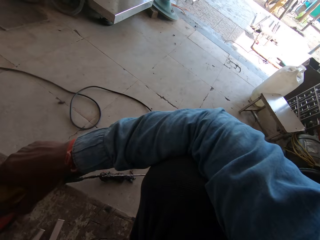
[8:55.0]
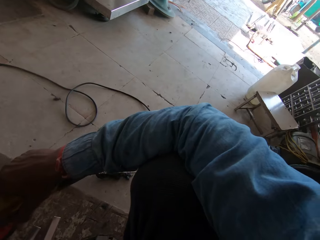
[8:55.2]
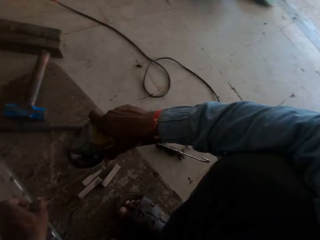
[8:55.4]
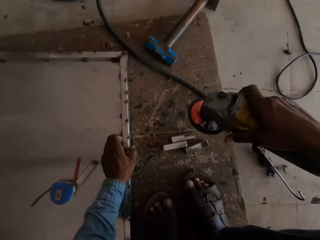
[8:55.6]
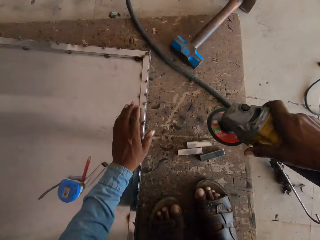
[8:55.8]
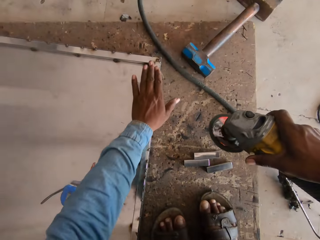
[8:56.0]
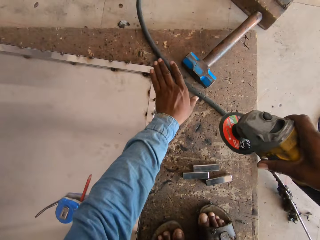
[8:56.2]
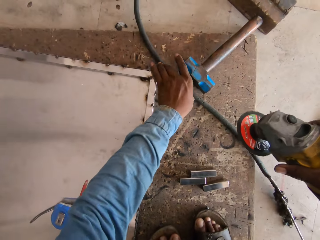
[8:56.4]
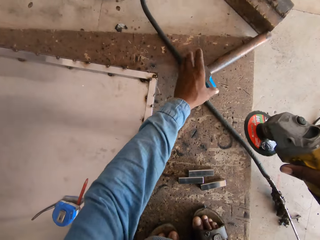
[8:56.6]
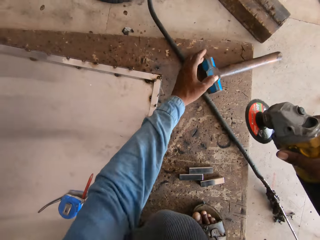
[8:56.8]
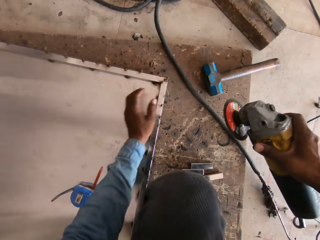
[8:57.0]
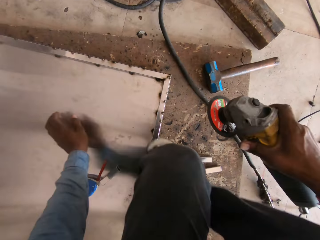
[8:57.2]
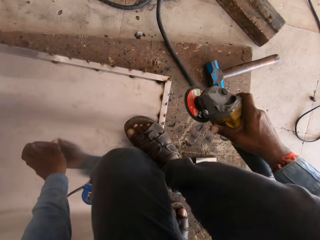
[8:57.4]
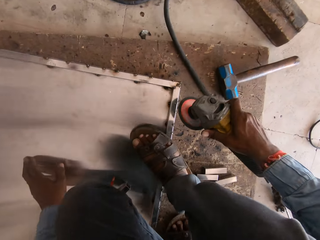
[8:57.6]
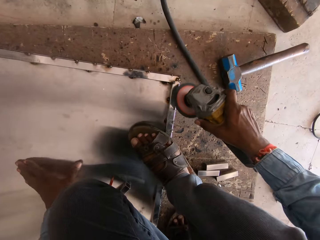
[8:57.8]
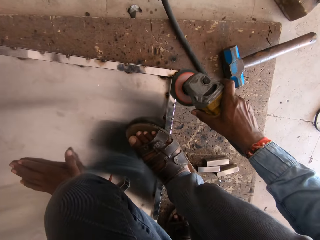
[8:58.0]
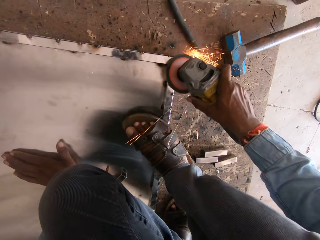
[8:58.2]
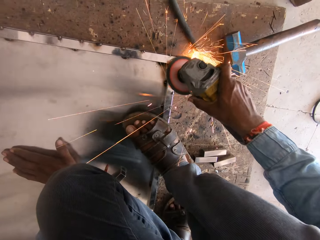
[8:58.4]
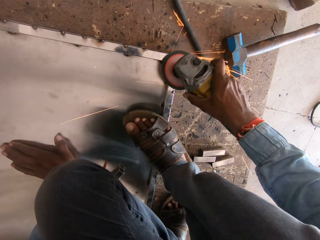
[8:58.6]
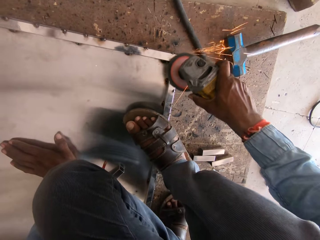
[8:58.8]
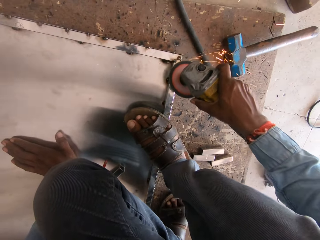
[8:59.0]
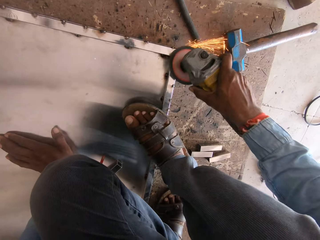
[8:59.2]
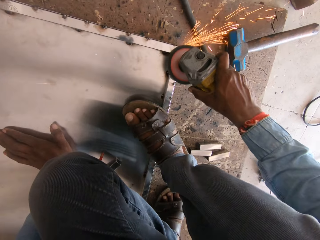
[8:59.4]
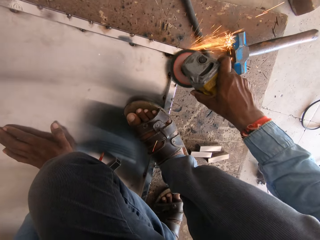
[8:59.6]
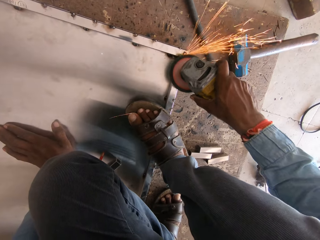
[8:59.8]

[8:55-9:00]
The camera wearer edges the metal sheet. They hold the rack.

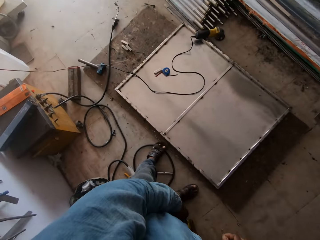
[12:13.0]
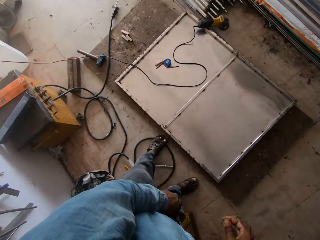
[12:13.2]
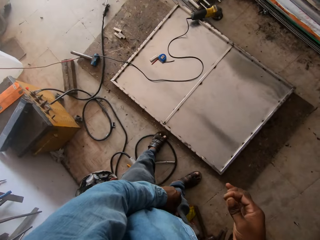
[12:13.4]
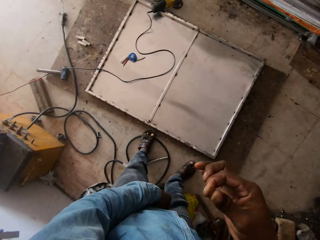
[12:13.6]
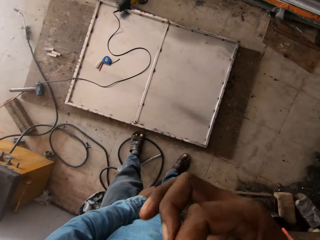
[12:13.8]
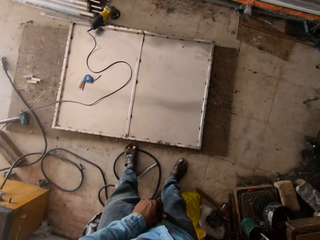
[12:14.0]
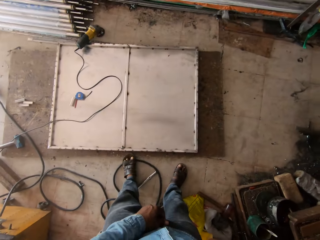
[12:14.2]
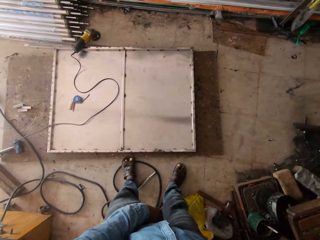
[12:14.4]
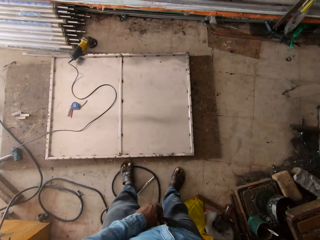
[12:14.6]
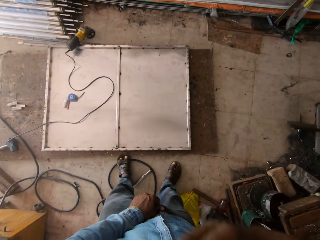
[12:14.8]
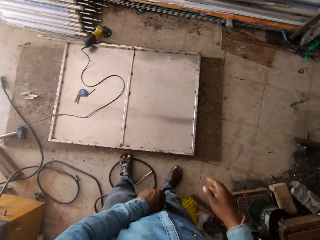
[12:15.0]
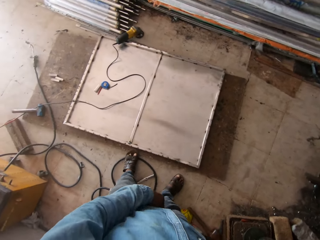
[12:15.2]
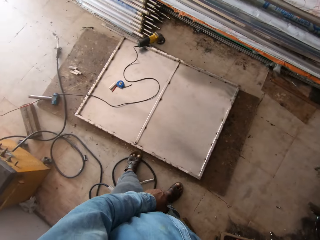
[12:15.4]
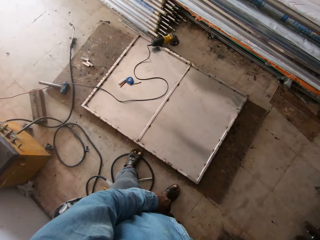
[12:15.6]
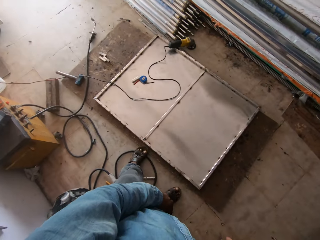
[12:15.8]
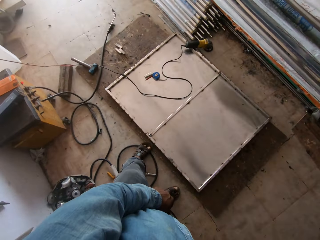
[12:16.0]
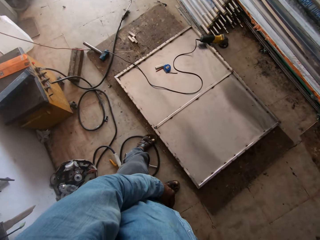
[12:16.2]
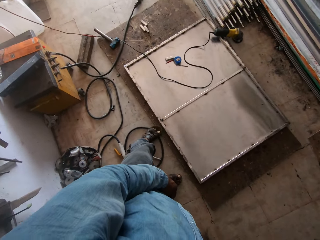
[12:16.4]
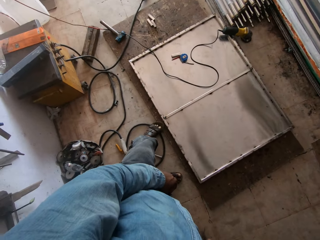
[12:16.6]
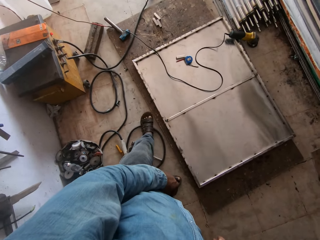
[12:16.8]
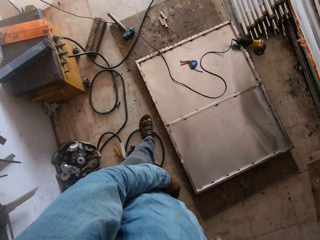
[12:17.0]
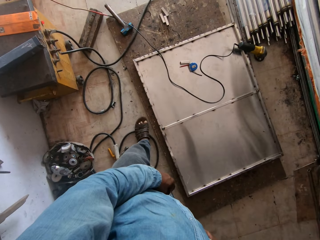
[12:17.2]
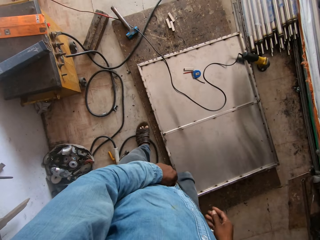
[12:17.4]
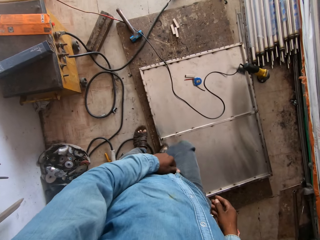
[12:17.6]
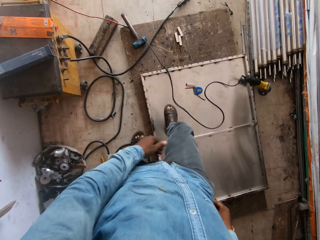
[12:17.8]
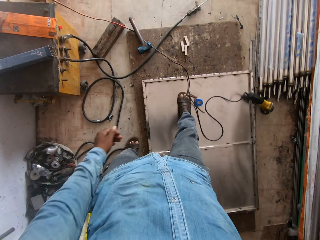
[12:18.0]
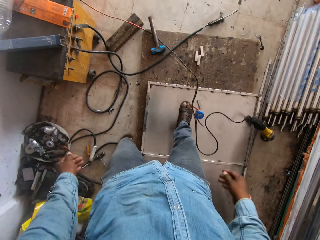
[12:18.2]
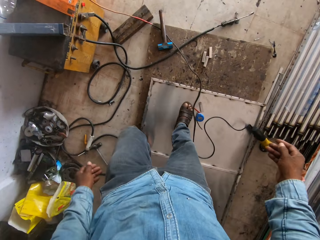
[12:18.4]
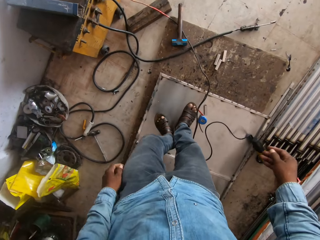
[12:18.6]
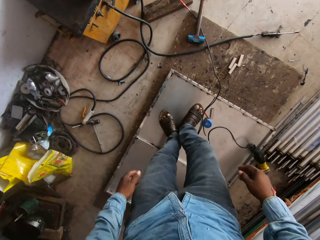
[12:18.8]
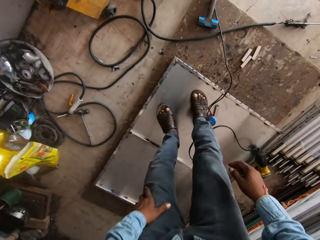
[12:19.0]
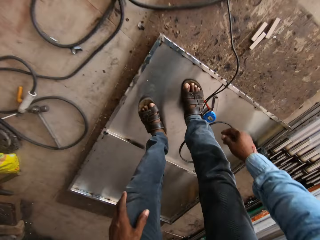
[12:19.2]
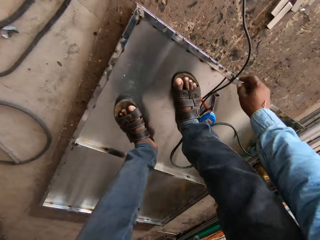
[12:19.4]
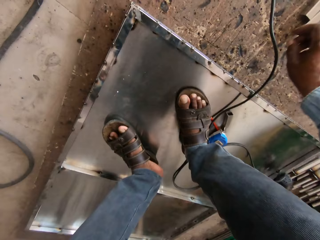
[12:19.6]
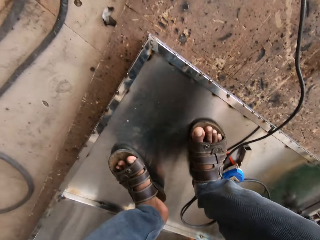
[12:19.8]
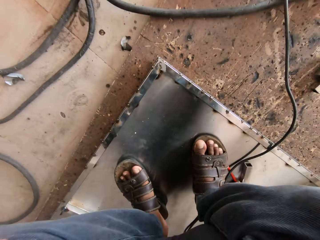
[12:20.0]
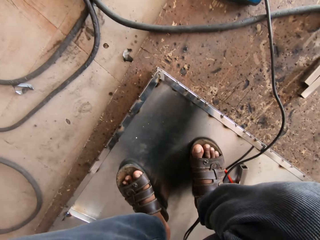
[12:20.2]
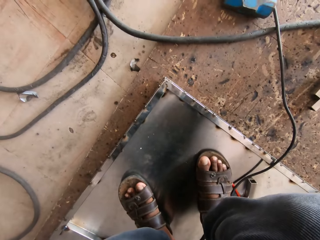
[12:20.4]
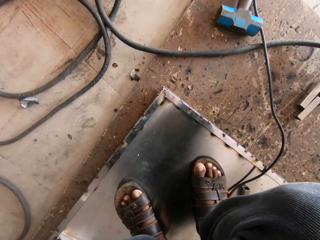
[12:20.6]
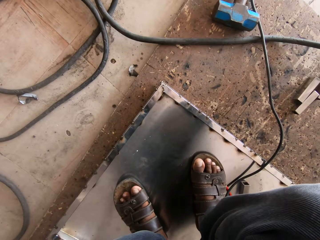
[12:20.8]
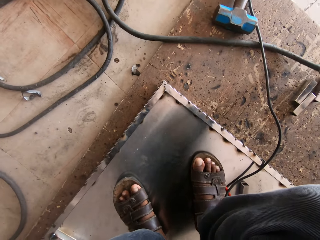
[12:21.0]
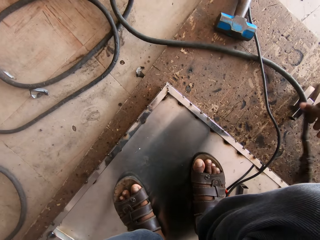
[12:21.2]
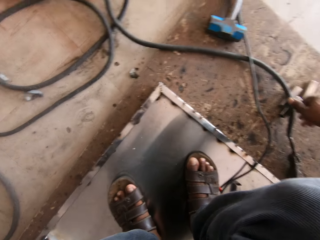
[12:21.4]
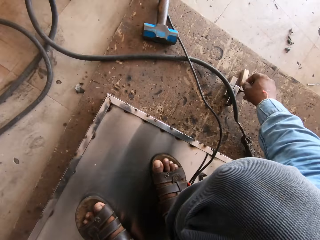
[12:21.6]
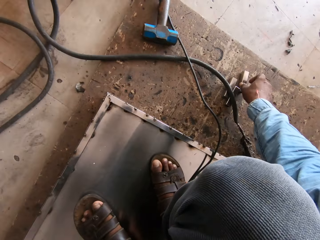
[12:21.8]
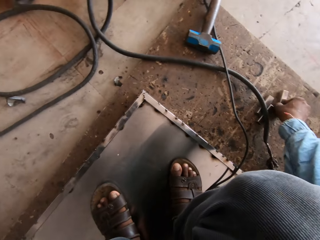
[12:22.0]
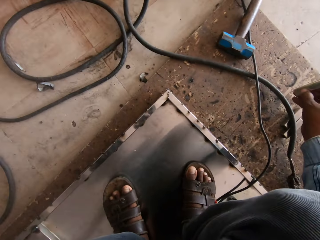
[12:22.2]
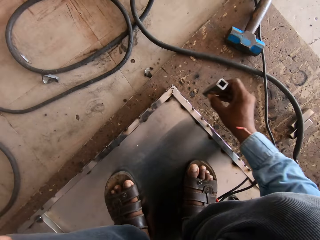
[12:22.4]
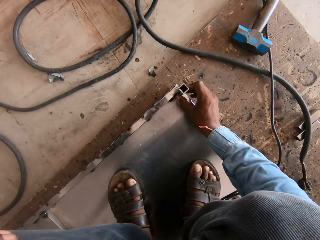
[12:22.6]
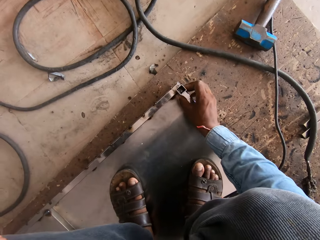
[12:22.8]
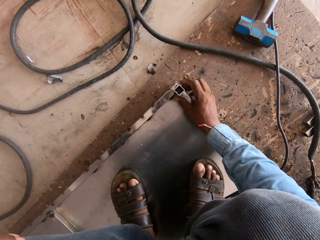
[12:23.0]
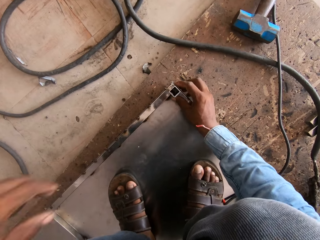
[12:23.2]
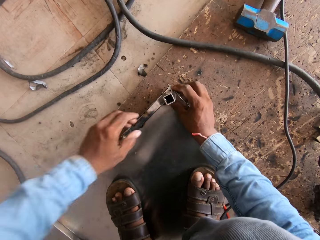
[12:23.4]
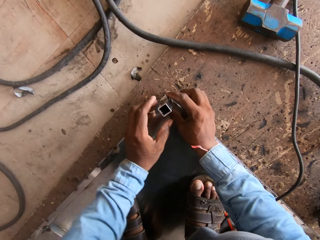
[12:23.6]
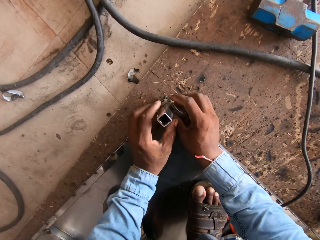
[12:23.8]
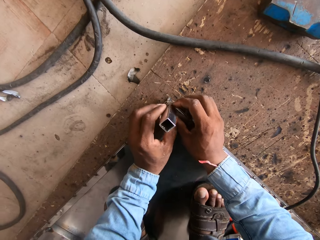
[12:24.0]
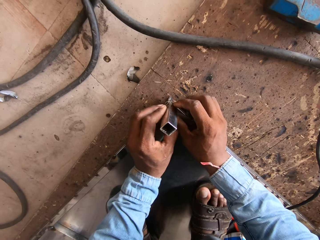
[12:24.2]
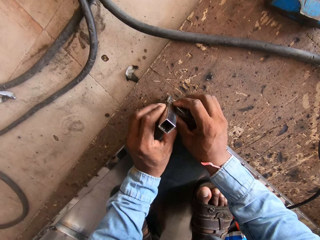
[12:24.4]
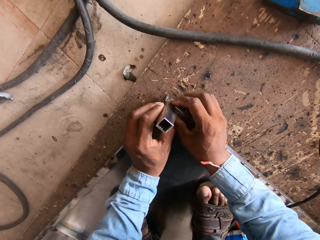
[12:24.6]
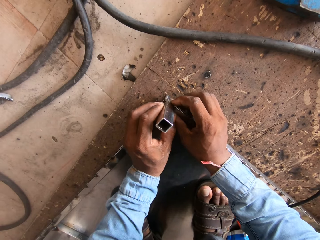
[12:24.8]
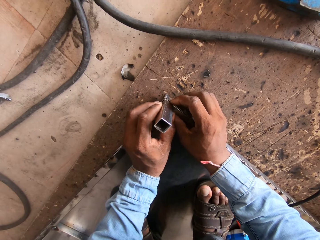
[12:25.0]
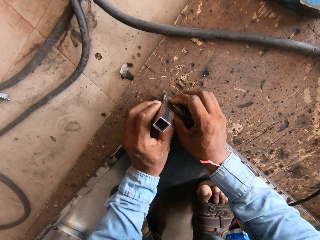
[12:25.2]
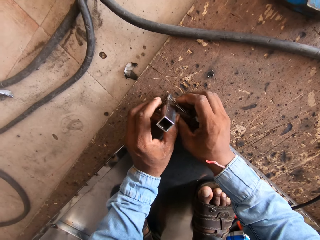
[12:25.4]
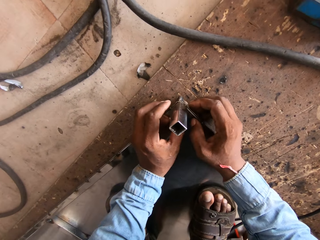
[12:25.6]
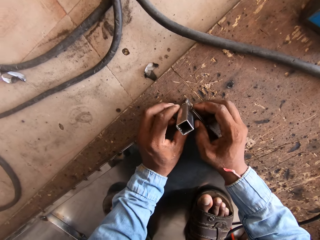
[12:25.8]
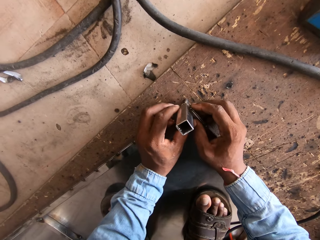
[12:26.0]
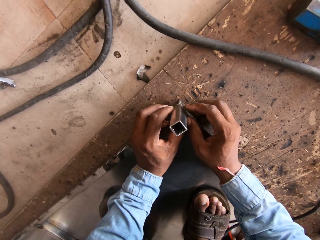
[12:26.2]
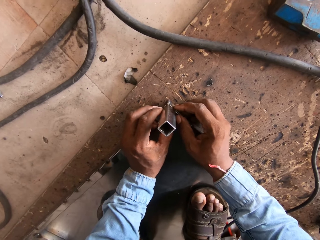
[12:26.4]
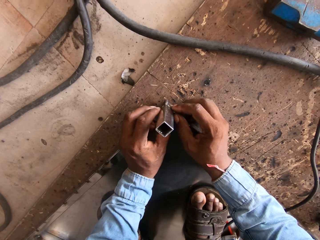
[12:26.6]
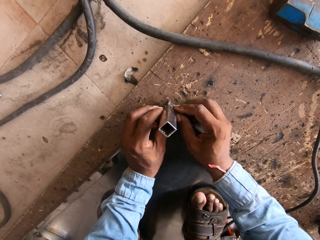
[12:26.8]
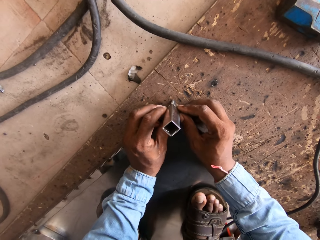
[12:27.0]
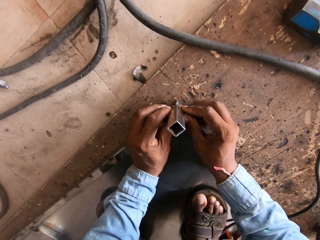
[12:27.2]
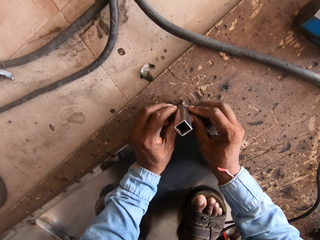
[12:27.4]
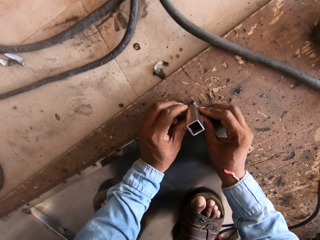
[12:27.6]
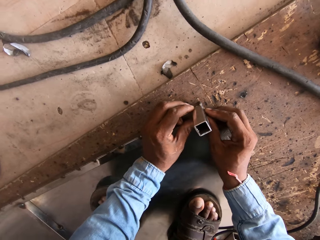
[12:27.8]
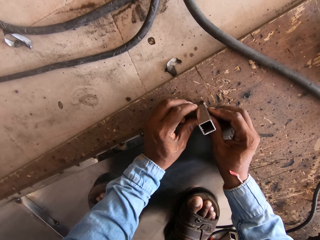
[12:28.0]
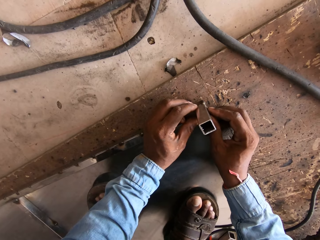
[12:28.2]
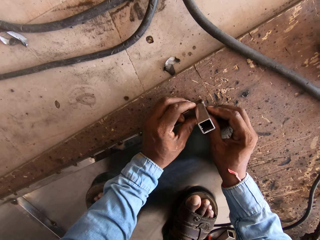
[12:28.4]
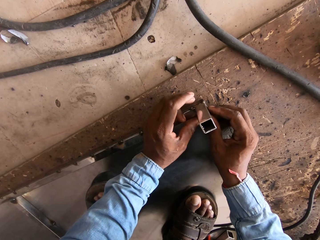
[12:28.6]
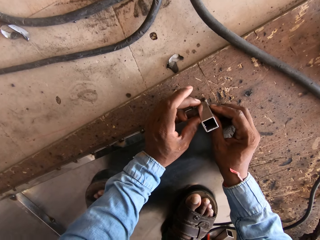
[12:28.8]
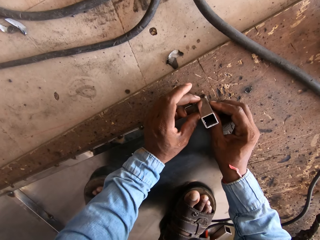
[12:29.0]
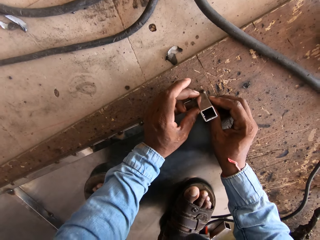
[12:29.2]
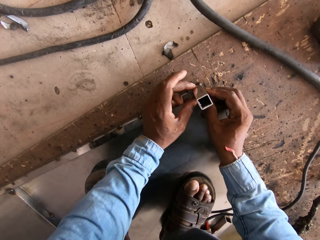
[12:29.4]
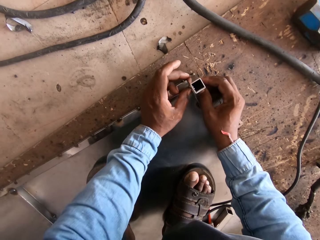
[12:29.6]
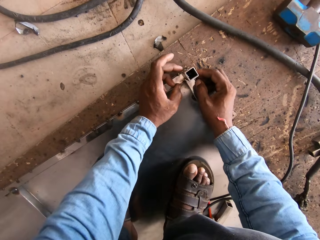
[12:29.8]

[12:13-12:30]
The camera wearer holds his trouser. He steps on the metal rack. He holds the cable. He holds the metal rod with the right hand. He holds the metal bar with both hands.
